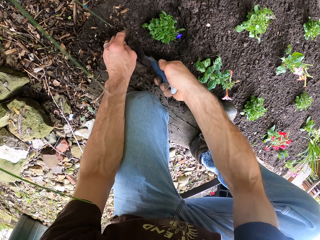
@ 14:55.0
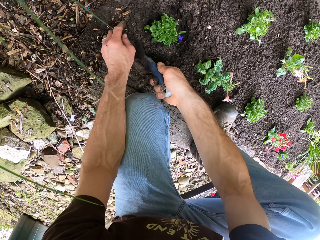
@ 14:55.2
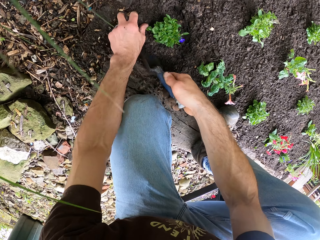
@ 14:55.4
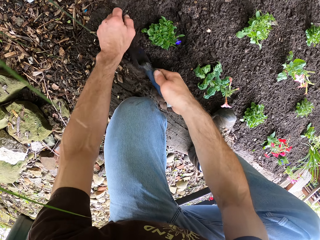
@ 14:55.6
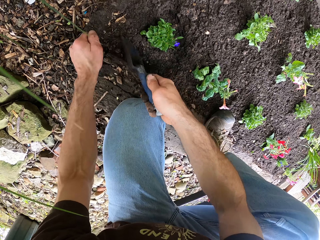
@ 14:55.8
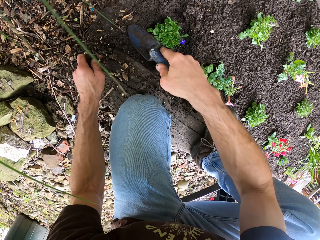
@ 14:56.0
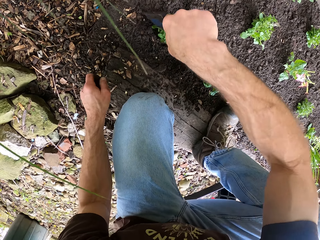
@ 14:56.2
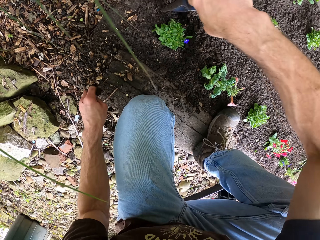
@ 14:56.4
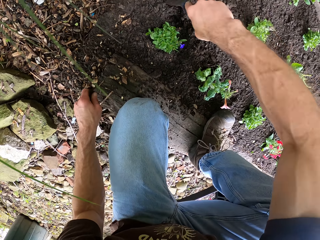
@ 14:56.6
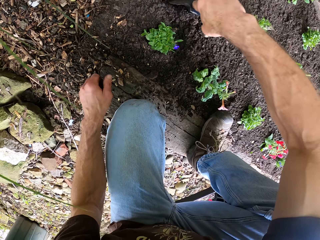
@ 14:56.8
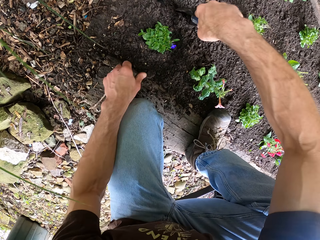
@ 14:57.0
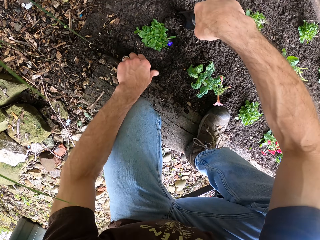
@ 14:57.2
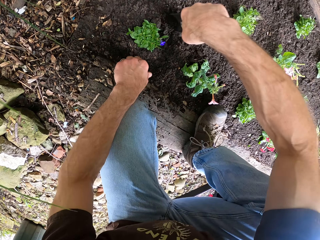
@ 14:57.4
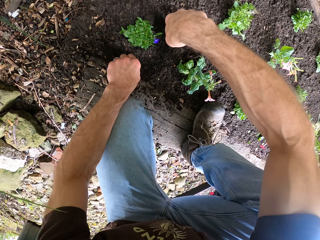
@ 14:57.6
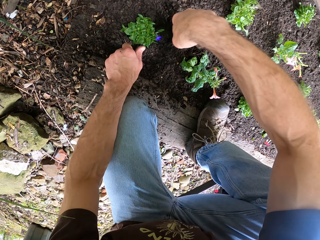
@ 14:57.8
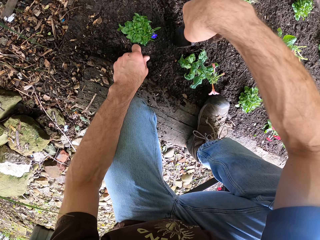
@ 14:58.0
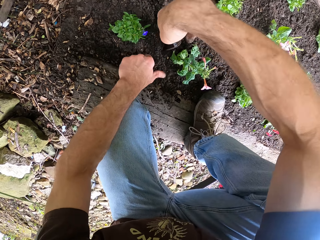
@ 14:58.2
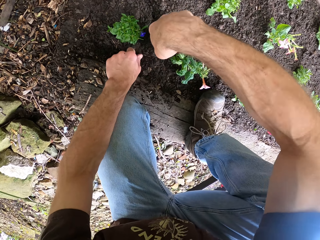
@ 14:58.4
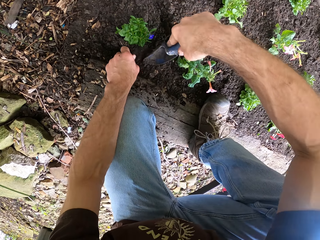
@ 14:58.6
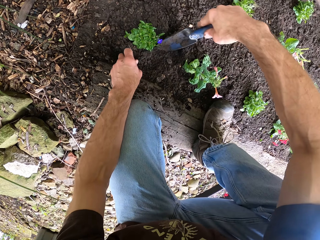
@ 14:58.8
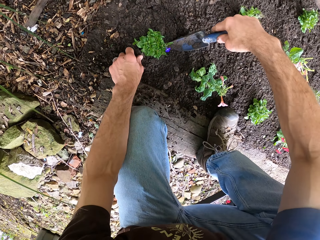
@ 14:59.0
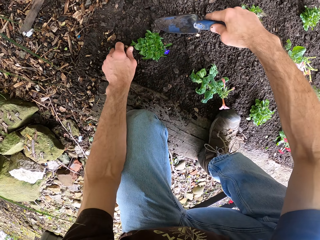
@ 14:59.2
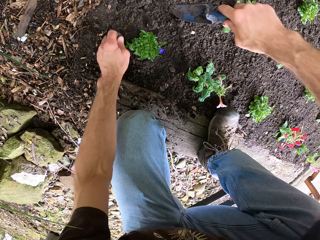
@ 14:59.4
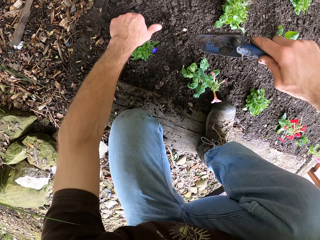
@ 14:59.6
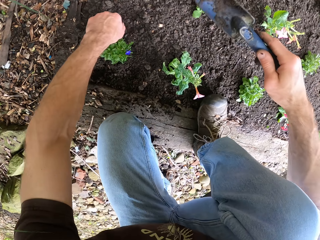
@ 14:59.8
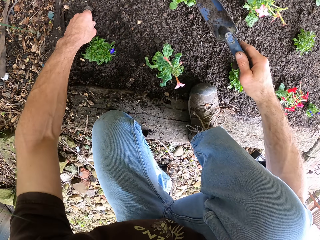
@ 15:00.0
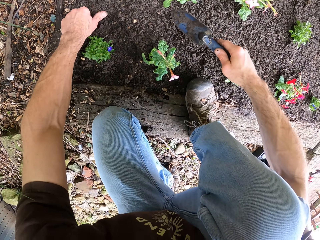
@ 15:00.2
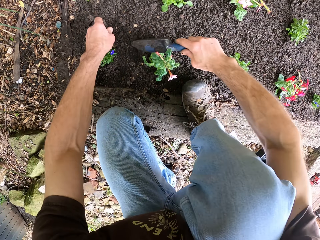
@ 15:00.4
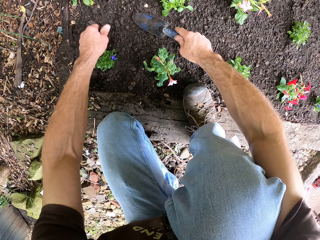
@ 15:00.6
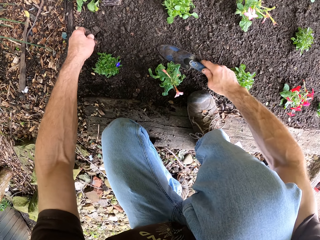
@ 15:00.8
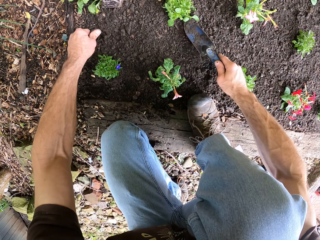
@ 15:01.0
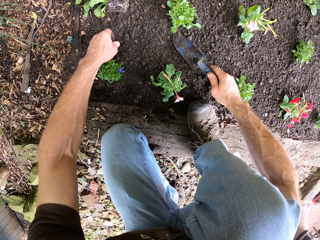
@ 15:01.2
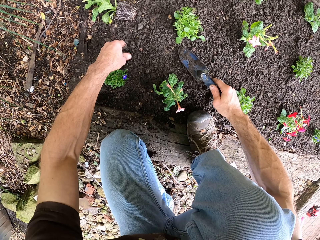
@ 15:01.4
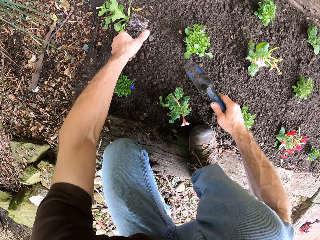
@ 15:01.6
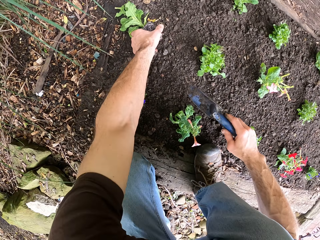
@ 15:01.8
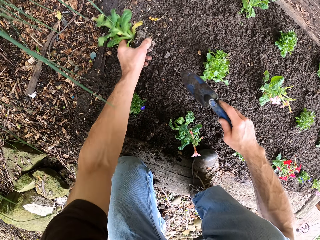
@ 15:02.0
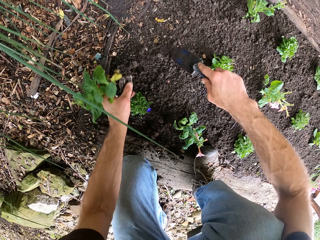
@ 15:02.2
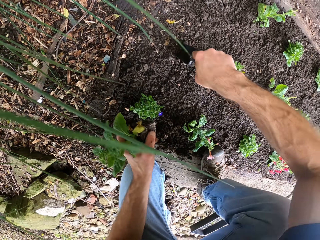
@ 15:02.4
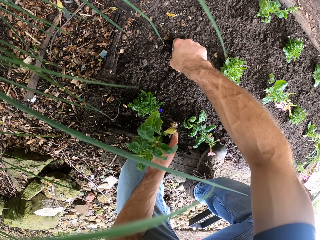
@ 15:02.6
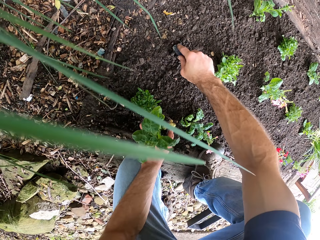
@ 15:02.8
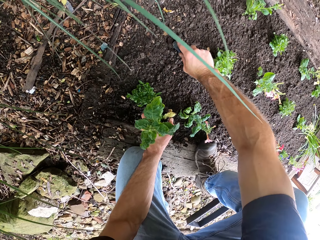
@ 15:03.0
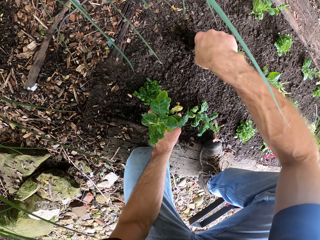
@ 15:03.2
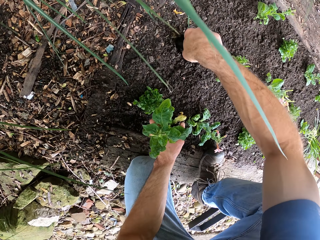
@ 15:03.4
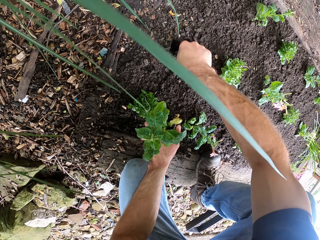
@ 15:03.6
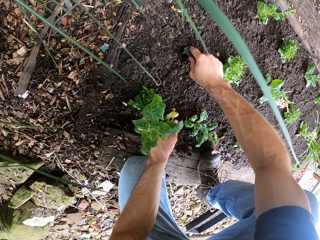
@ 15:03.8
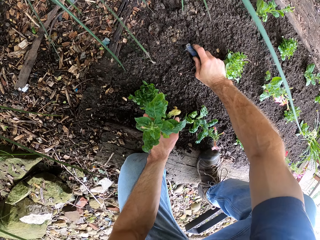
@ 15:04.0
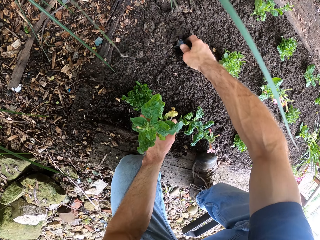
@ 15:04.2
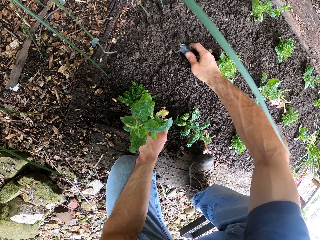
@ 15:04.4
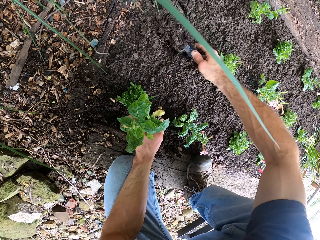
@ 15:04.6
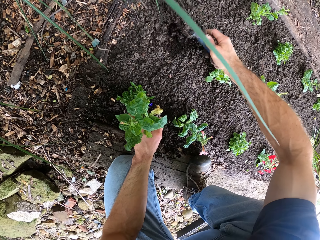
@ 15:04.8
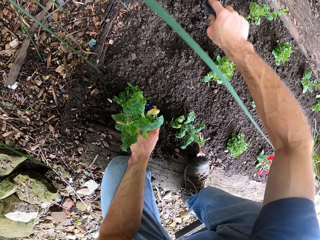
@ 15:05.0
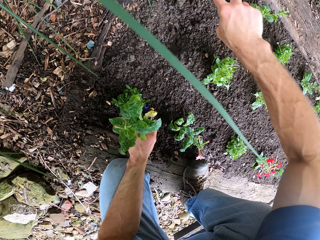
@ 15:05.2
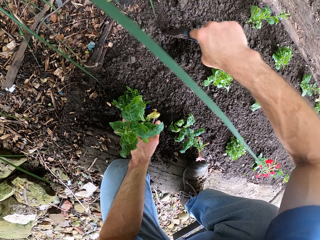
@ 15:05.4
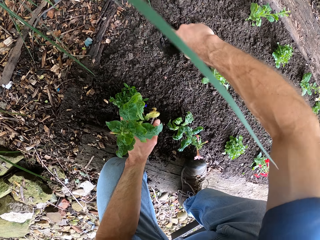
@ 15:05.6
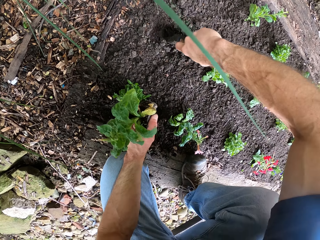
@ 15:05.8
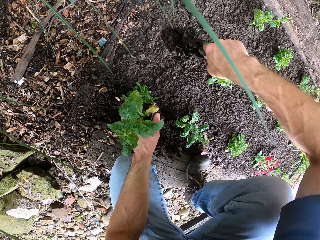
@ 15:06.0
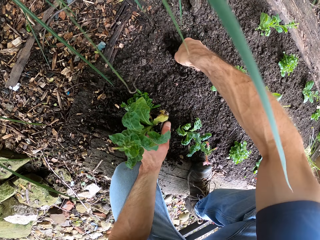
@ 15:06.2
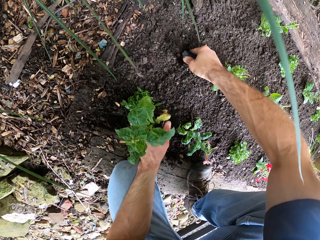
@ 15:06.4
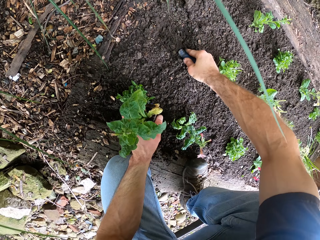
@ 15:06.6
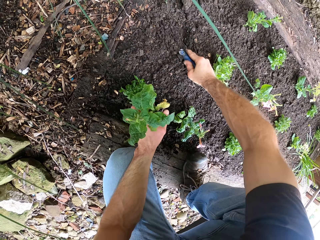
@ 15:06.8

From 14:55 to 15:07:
The camera wearer picks up the stone and throws away the stone. They pick up the stones. They pick up the fourth flower or plant from the ground. They level the ground. They dig the ground with the trowel.

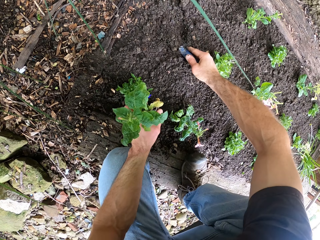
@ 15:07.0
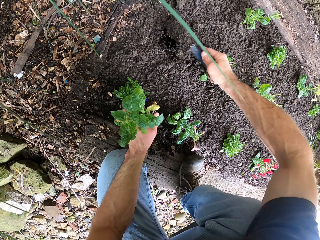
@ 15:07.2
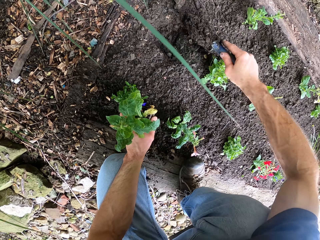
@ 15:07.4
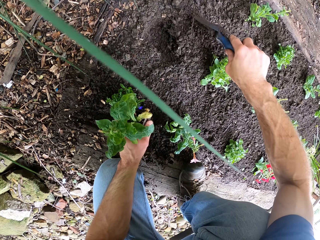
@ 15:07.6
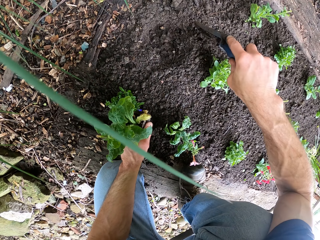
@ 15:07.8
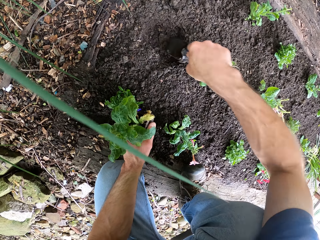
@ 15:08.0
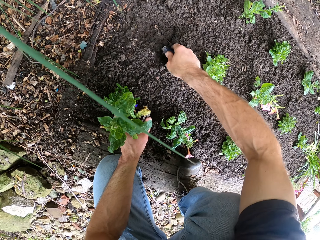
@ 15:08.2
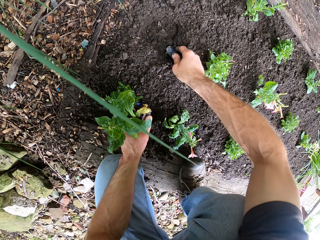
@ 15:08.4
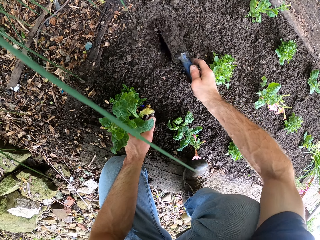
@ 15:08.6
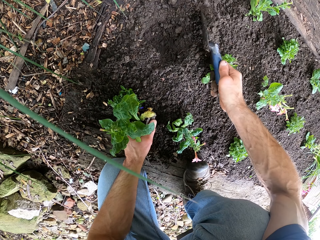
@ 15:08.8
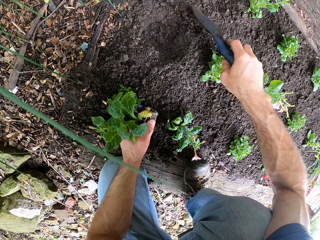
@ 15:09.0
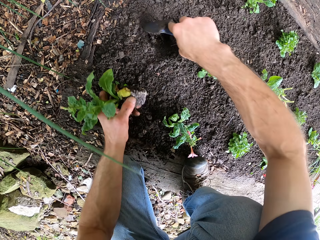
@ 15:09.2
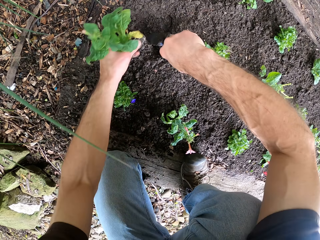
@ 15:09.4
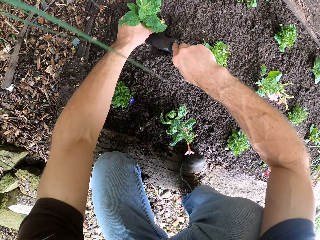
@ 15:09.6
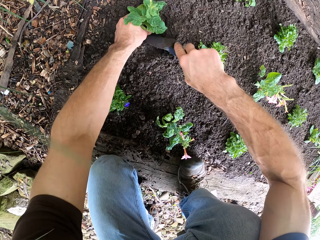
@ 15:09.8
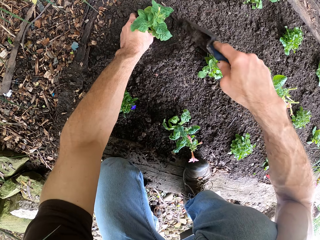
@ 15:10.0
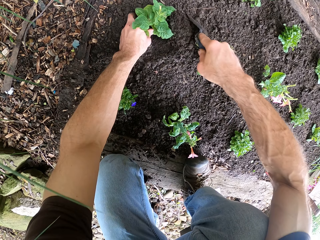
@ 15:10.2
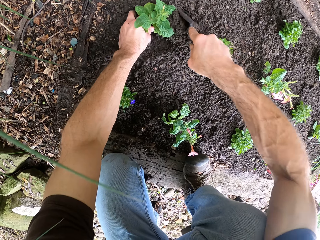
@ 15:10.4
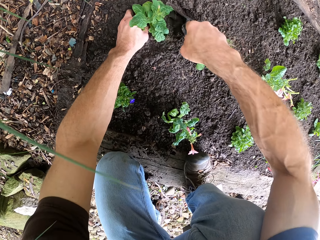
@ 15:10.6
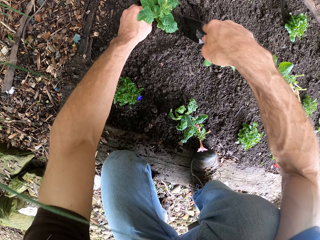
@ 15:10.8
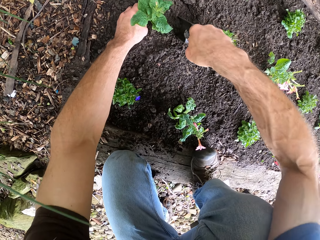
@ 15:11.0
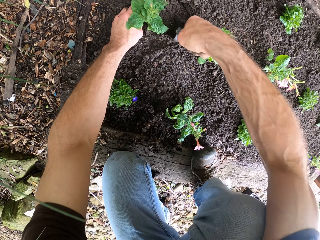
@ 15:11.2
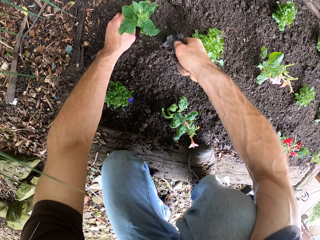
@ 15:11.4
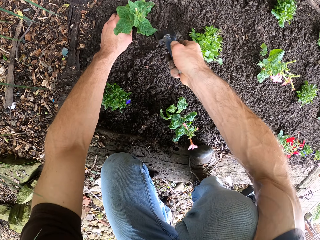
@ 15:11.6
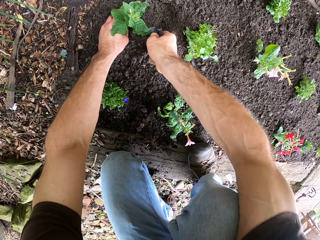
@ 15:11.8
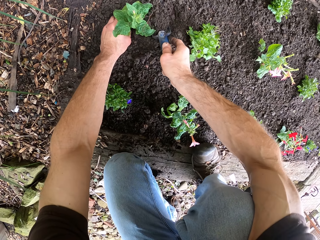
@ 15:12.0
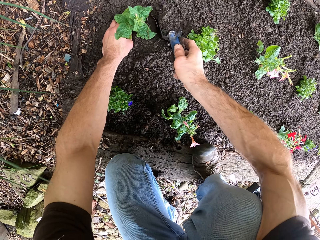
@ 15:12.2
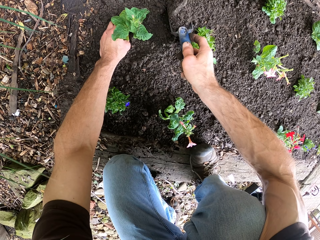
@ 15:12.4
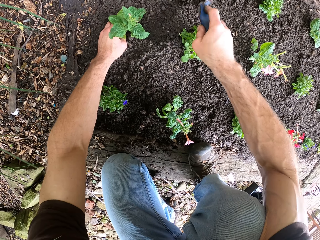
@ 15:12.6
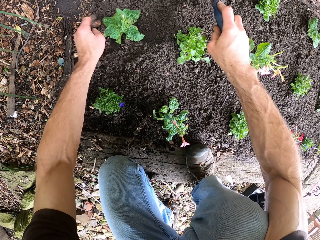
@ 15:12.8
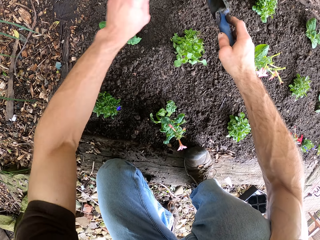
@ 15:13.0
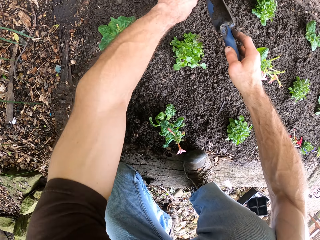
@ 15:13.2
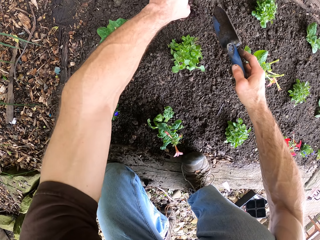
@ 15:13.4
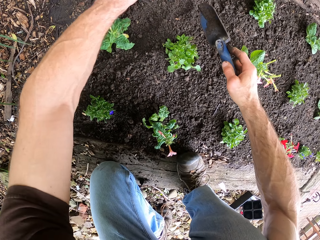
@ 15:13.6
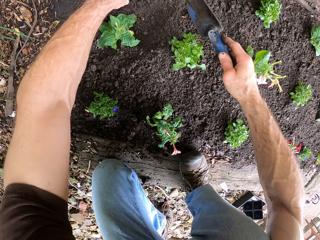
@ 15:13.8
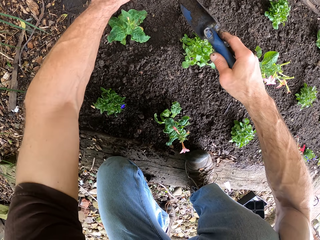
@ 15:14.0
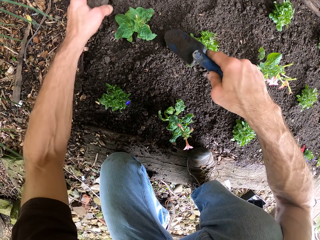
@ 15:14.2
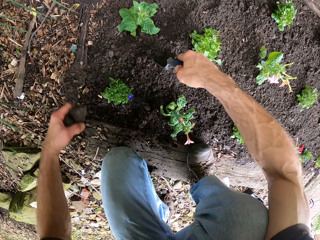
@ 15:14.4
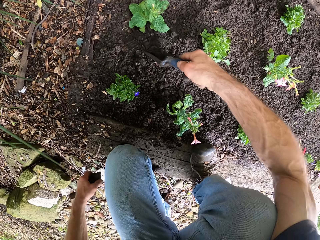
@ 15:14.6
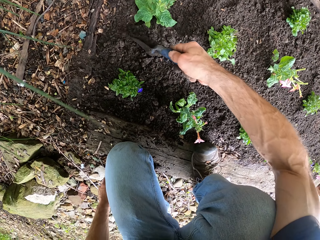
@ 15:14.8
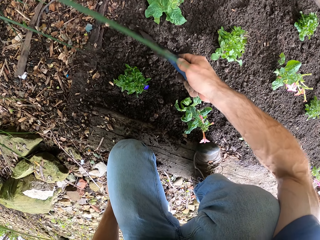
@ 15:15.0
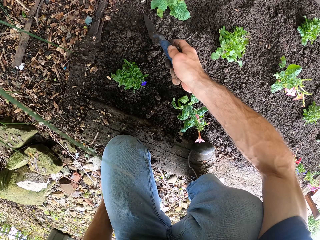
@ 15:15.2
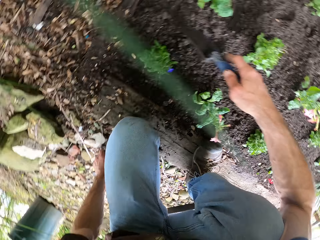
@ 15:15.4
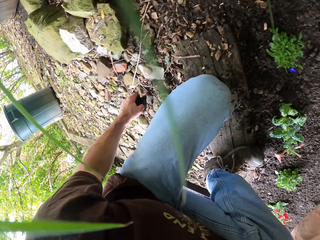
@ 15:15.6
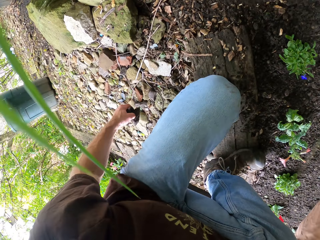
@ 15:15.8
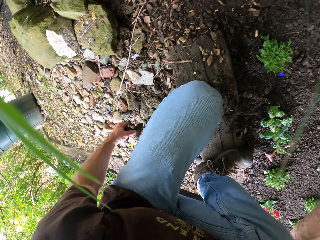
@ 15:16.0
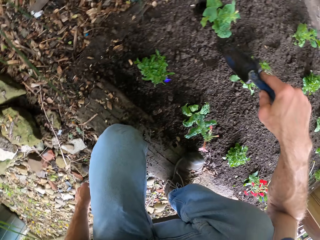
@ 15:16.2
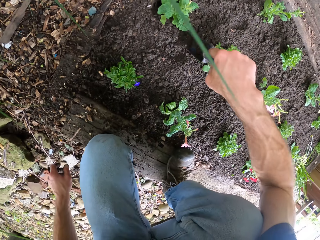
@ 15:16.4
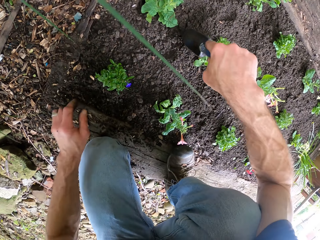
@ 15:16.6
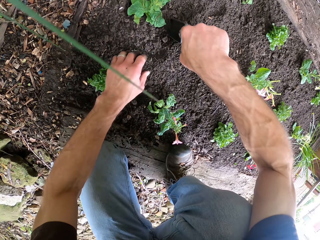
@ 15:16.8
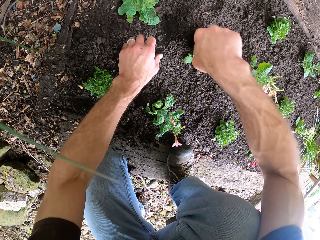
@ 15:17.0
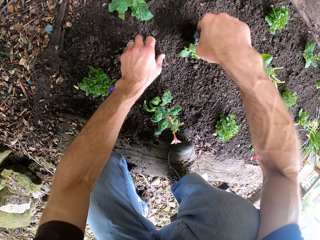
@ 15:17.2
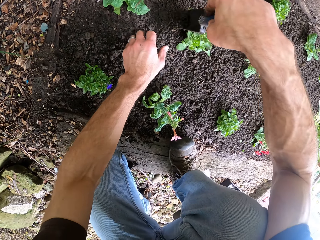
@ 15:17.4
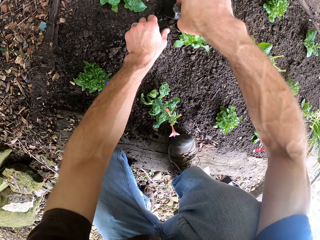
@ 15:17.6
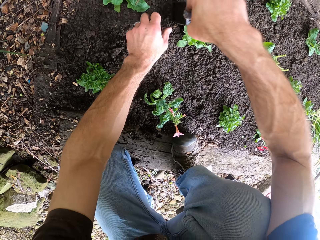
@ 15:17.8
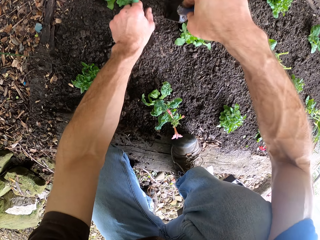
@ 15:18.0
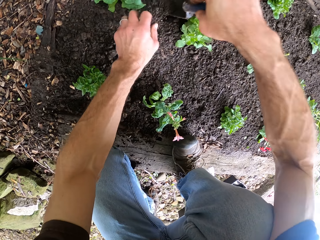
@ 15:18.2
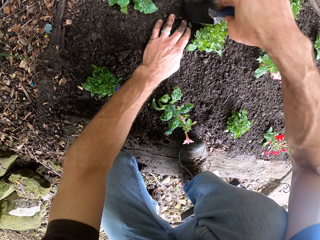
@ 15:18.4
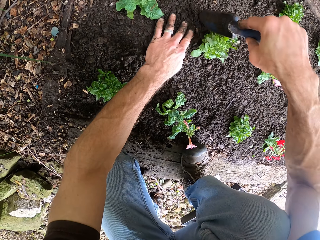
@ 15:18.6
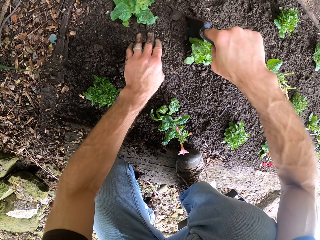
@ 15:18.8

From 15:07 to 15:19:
The camera wearer places the plant in the hole. They cover the plant with soil. They dig the ground. They pick up the stone and throw away the stone. They cover the plant with soil. They clear the ground.
